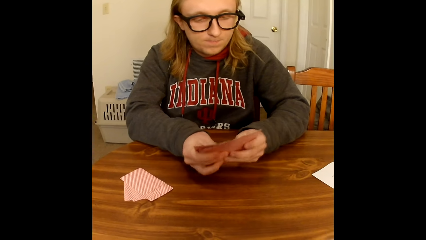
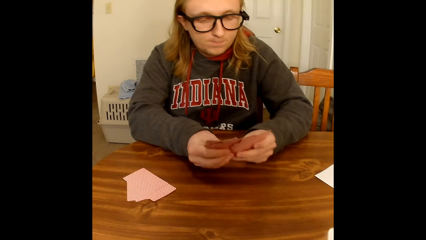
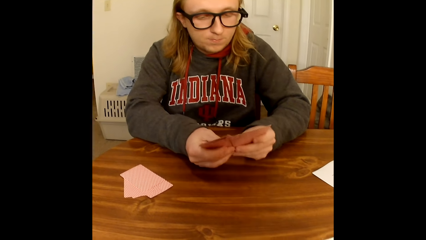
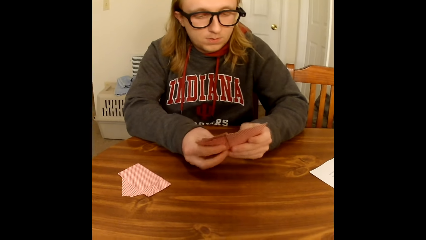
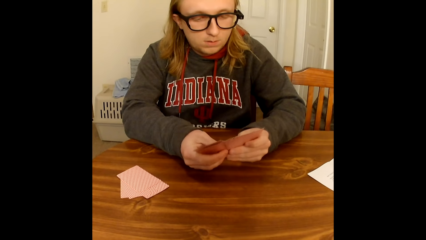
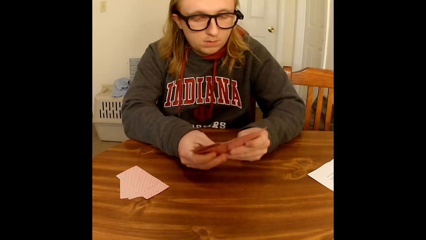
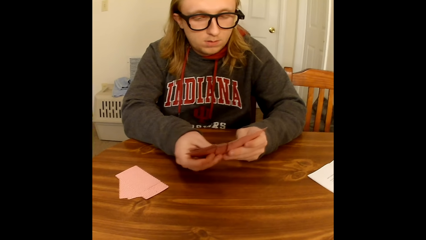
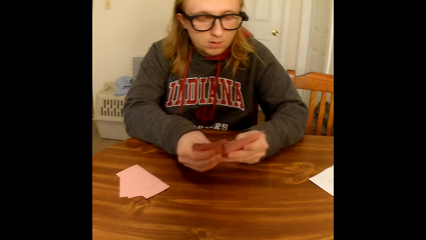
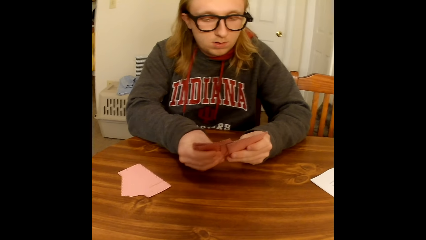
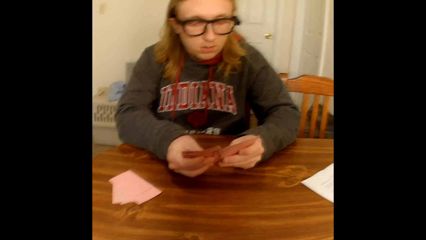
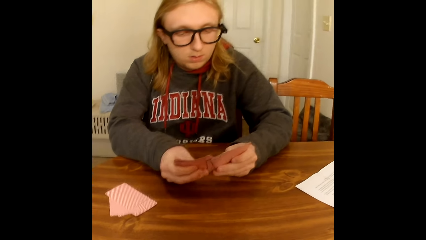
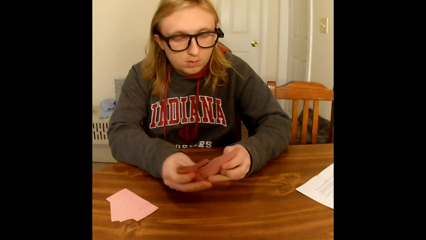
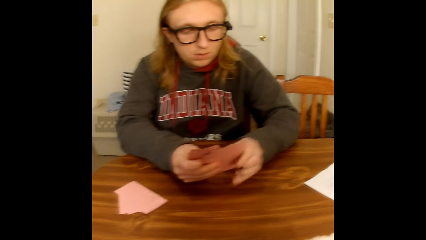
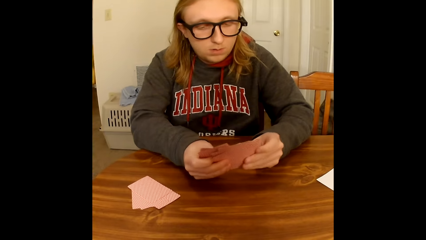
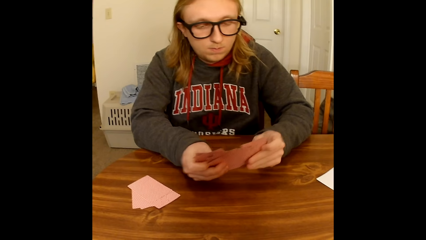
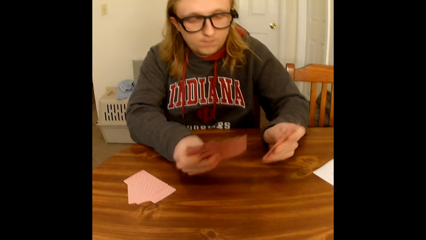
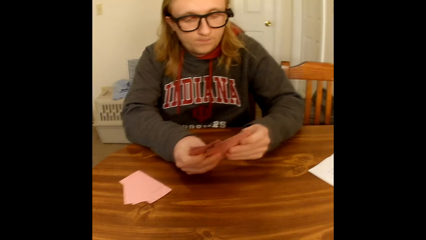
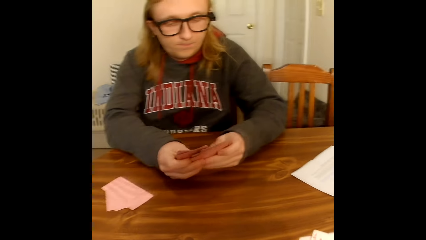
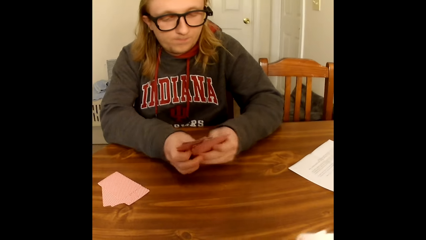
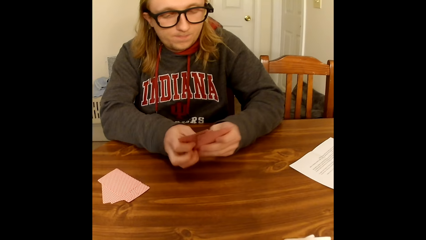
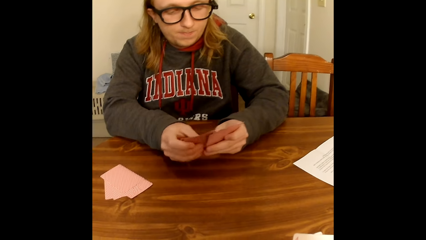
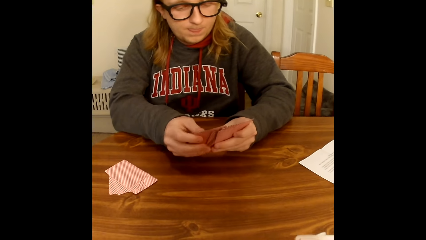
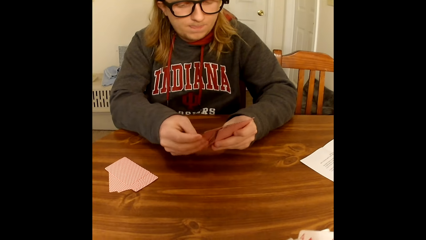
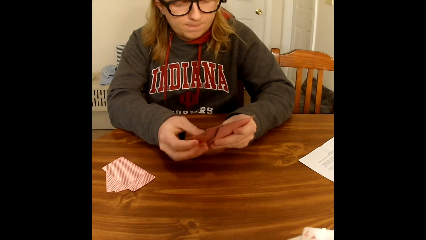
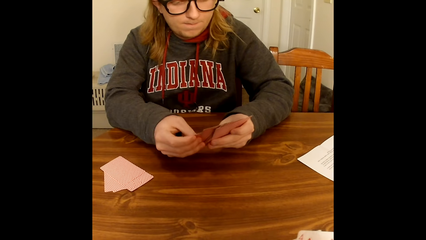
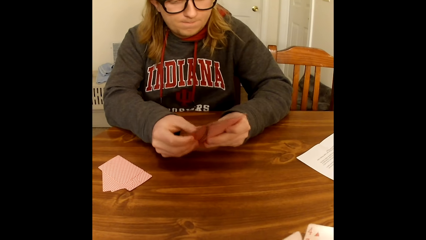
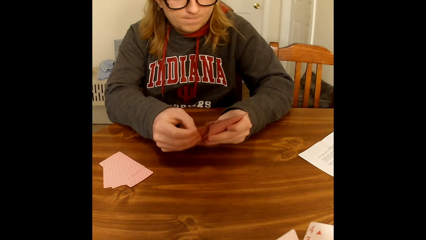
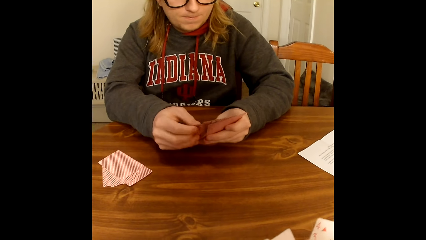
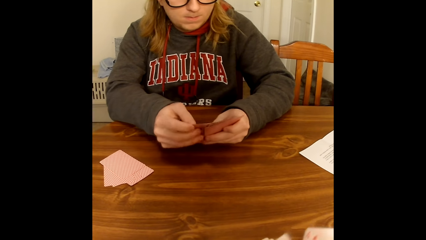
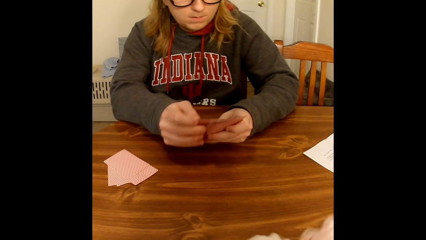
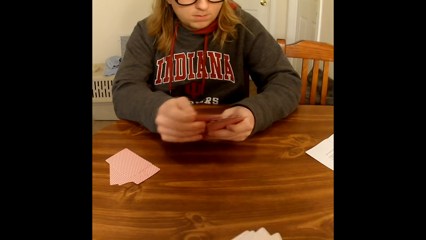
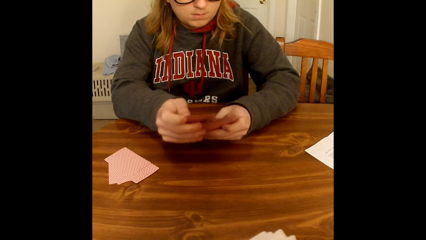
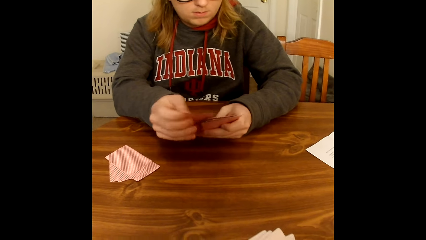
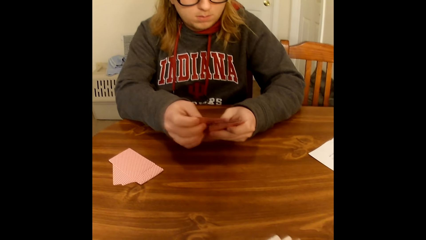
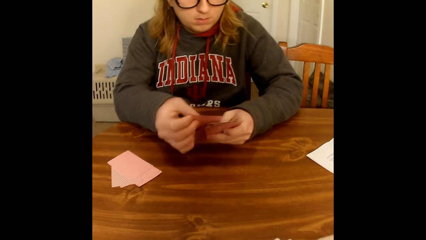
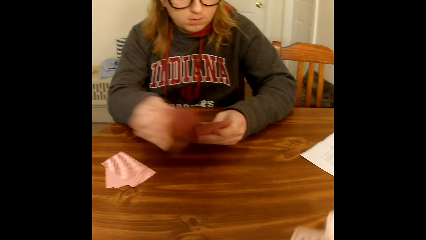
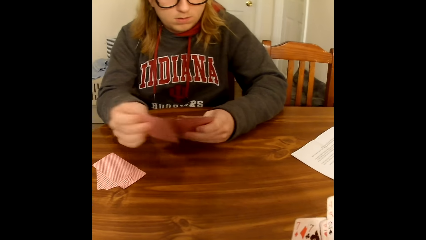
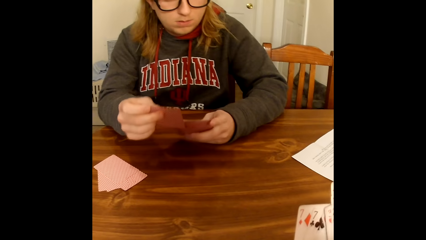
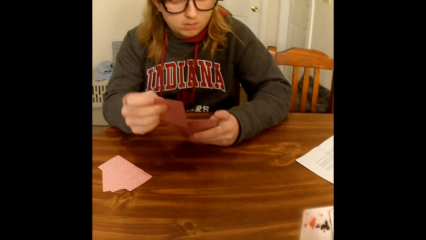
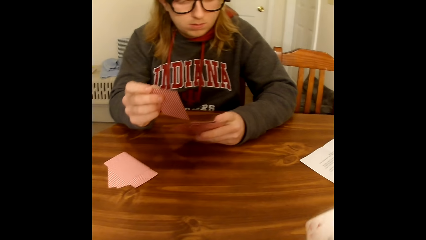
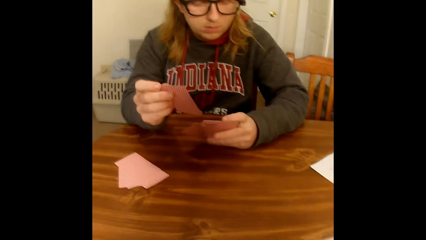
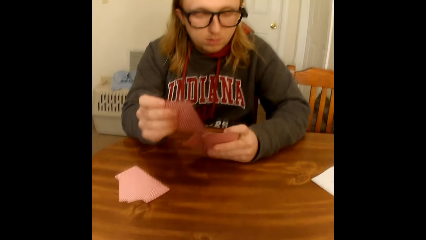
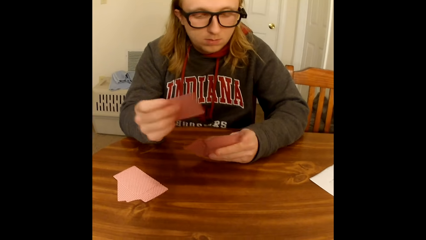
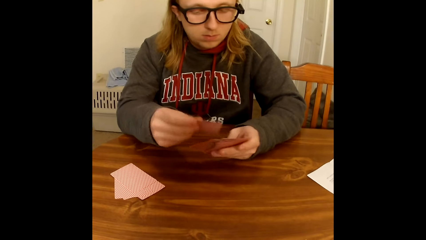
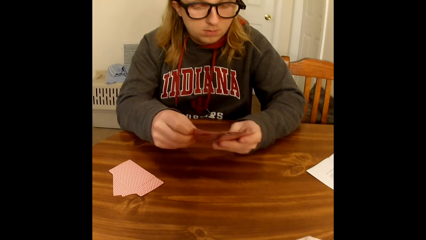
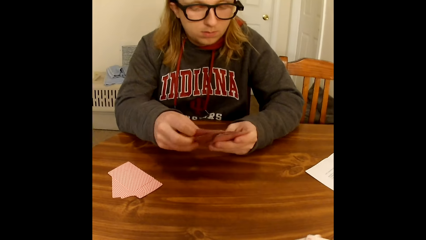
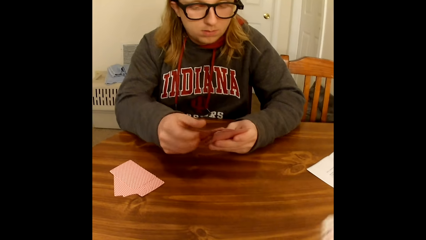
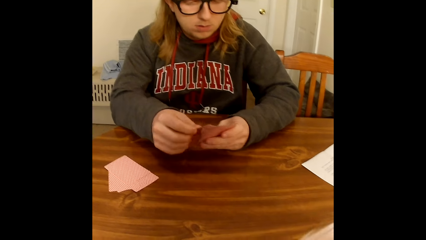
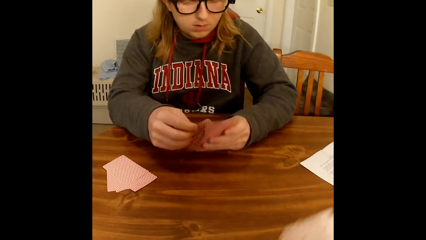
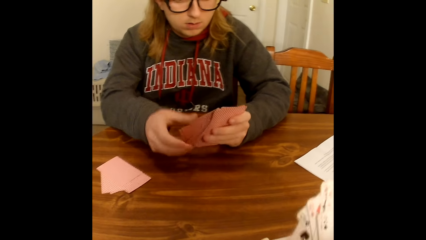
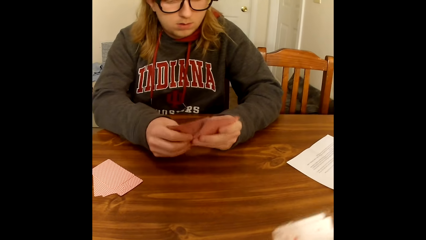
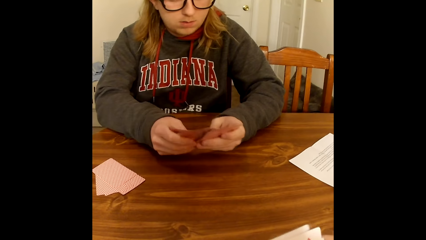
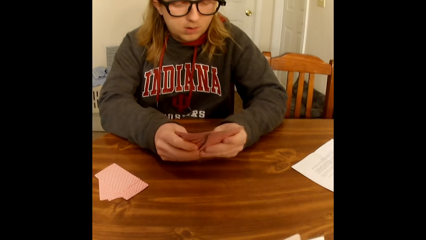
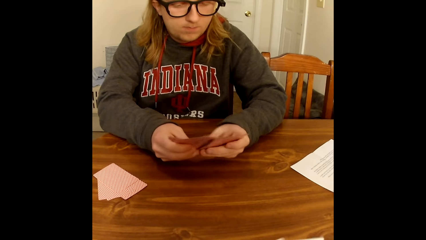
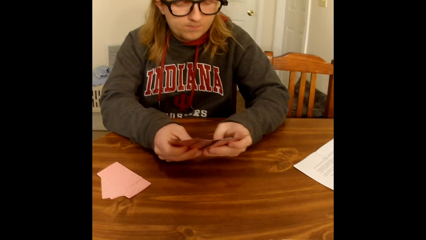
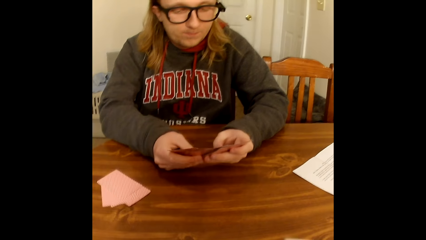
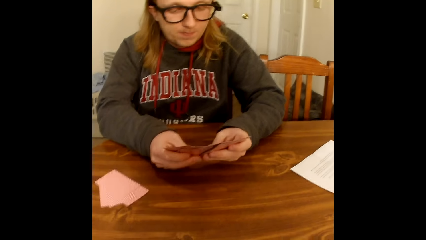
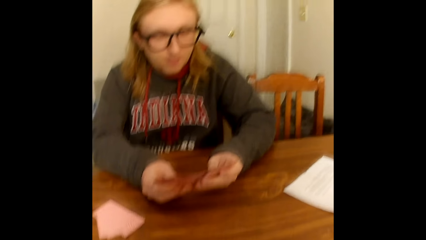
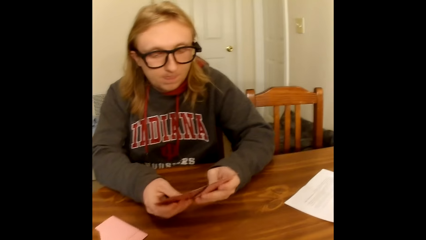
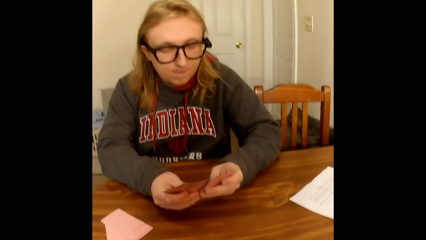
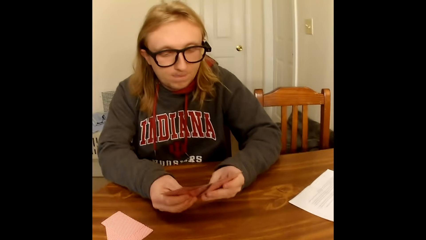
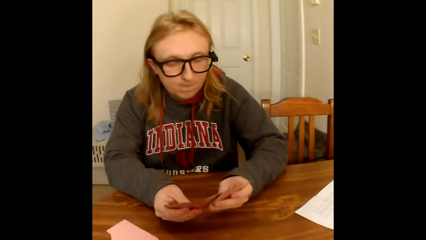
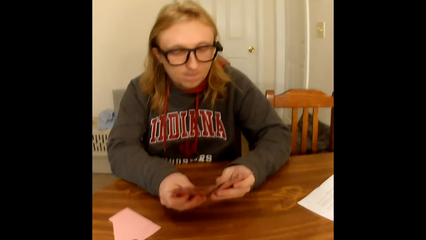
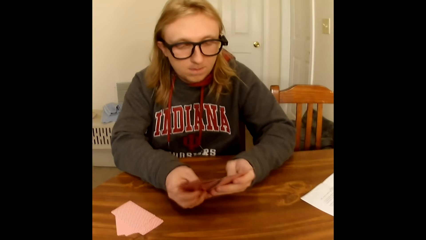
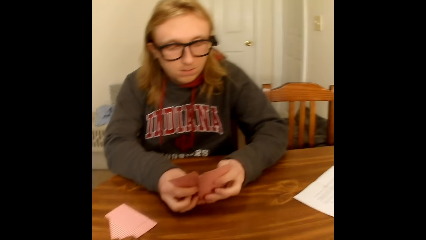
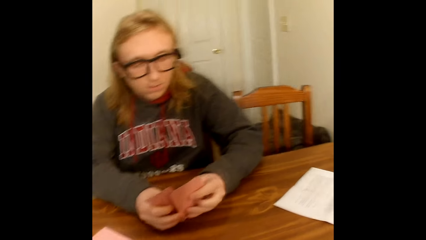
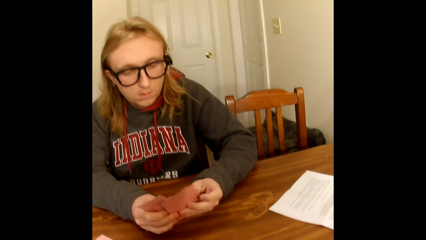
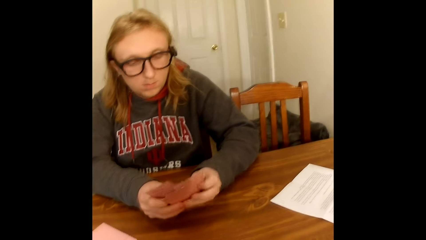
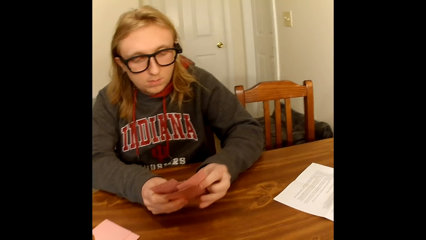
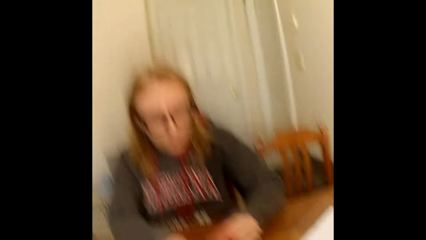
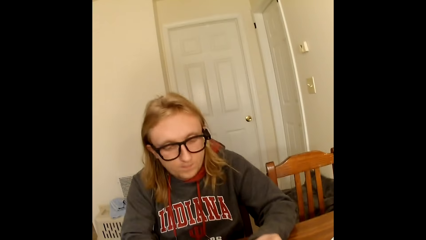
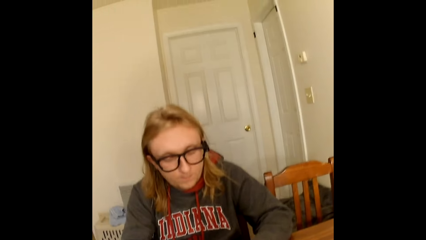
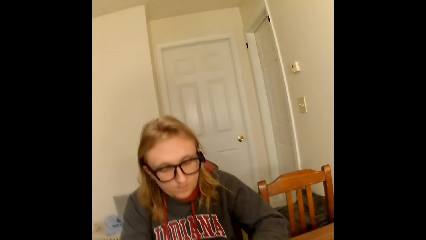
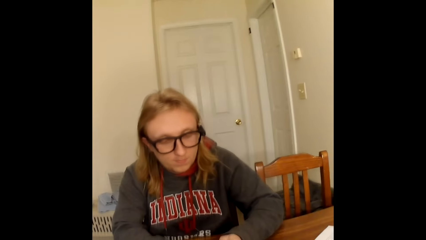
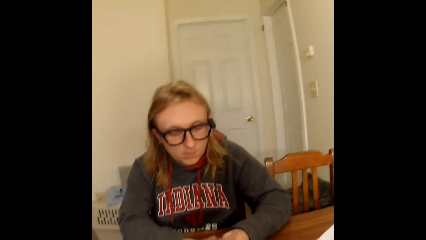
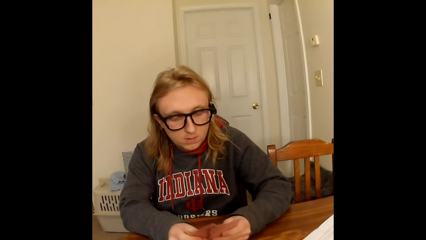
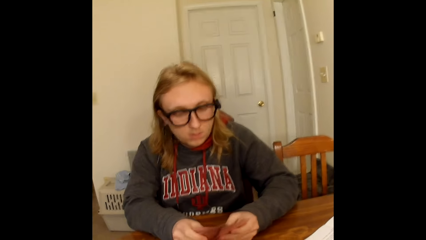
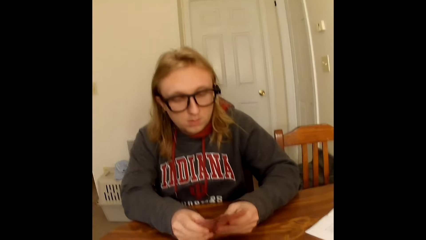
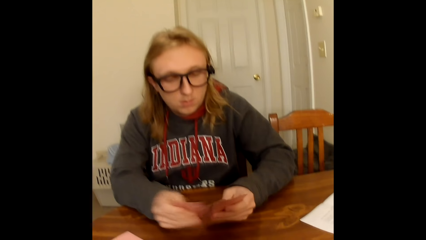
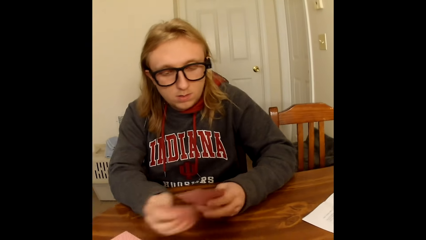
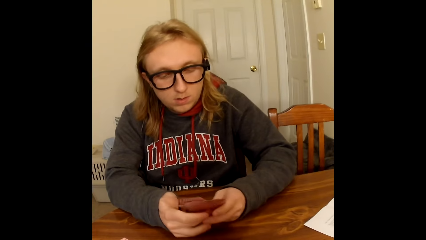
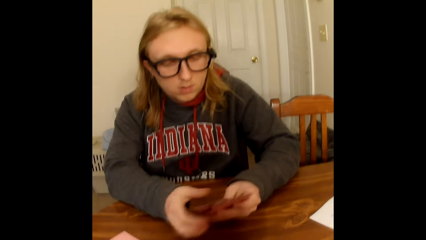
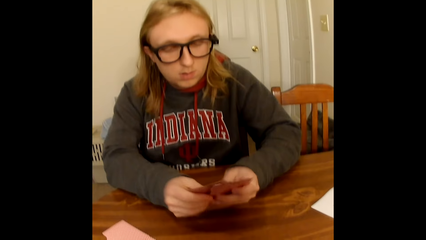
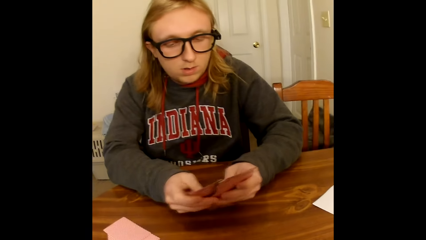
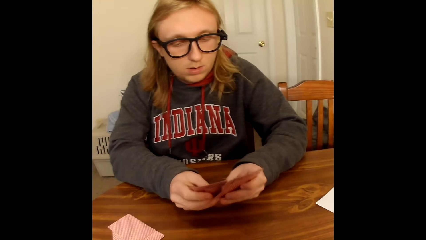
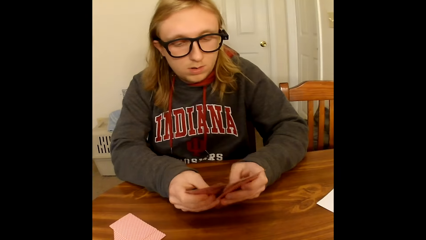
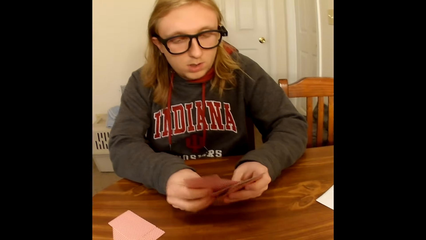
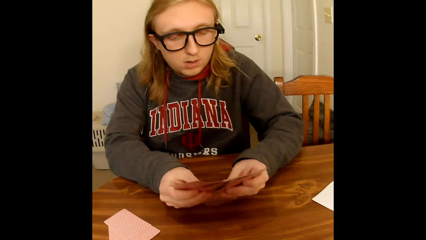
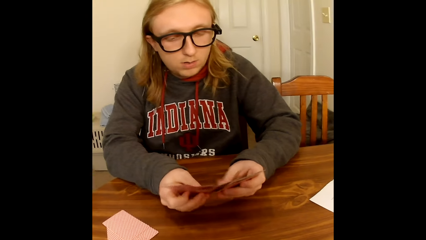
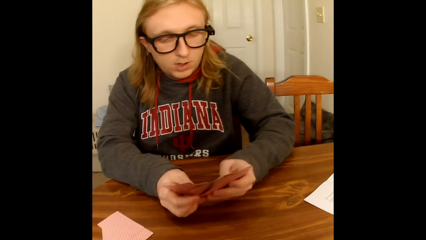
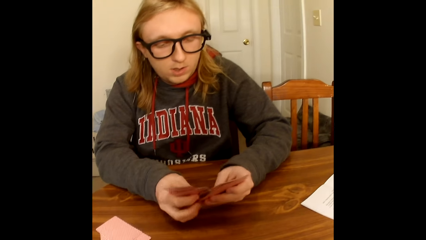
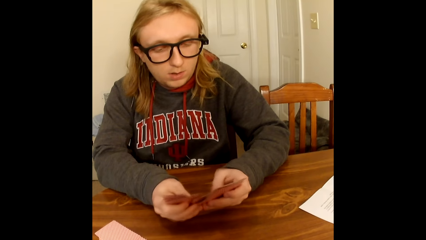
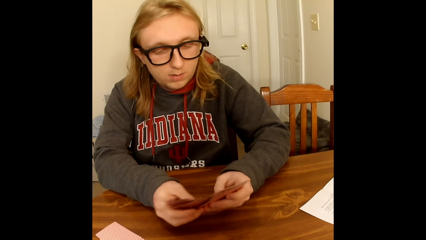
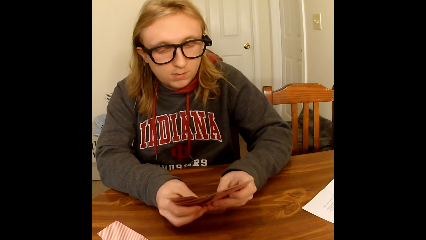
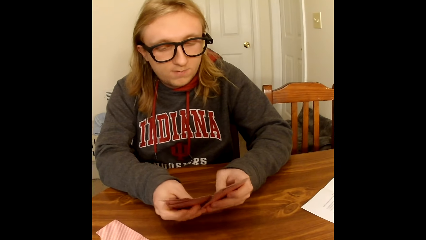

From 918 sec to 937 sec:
The camera wearer converses. They arrange the cards. A man arranges the cards. The camera wearer converses. The man looks at the cards. The man arranges the cards.
